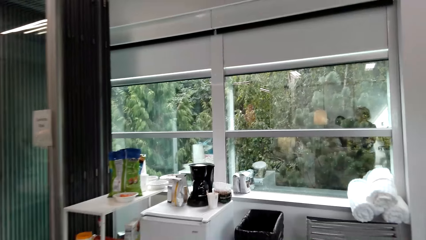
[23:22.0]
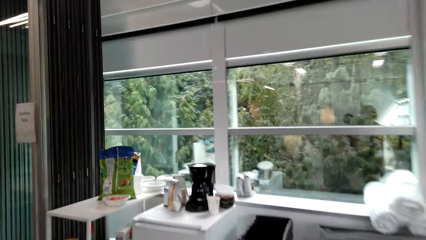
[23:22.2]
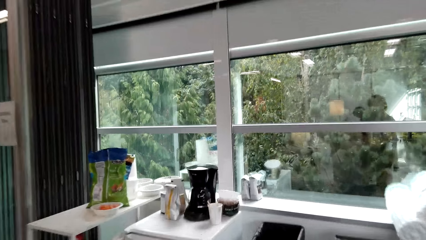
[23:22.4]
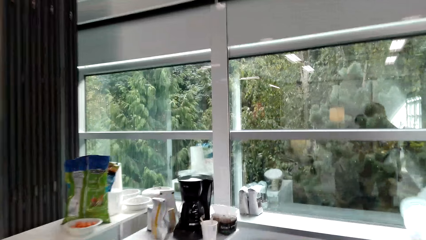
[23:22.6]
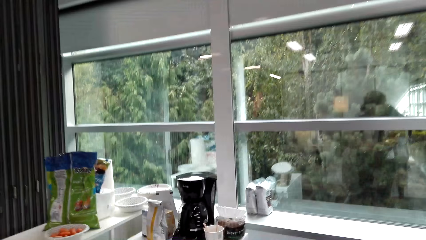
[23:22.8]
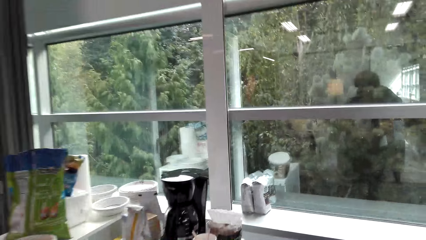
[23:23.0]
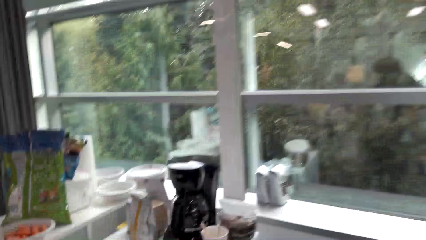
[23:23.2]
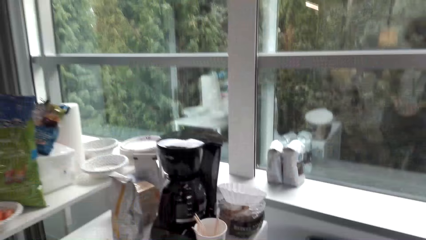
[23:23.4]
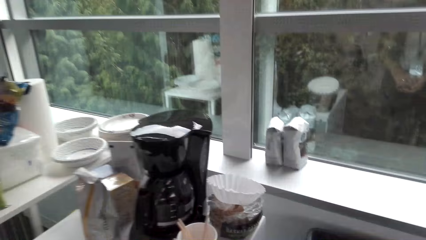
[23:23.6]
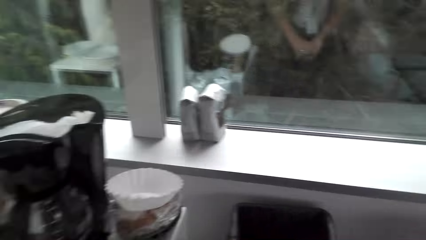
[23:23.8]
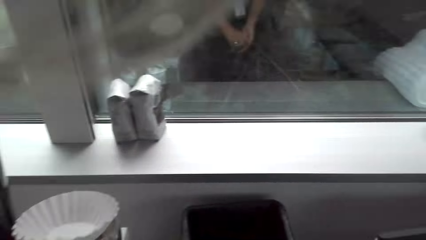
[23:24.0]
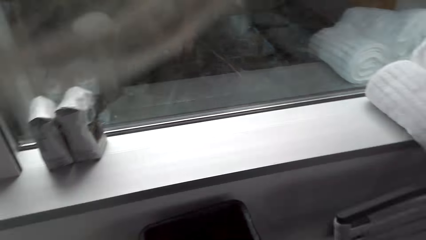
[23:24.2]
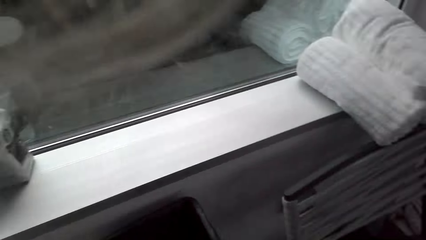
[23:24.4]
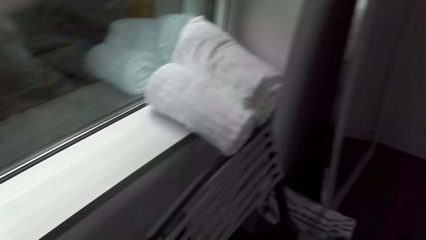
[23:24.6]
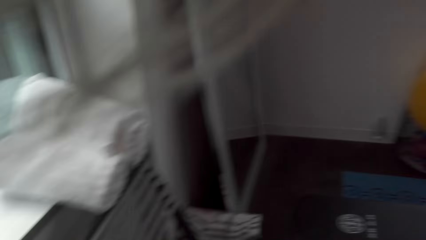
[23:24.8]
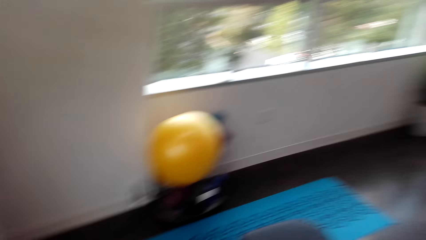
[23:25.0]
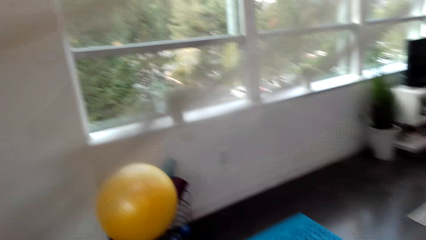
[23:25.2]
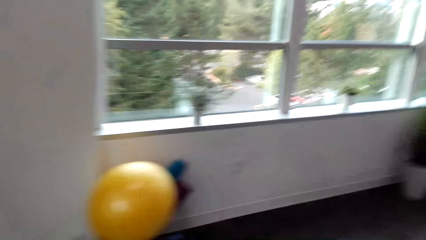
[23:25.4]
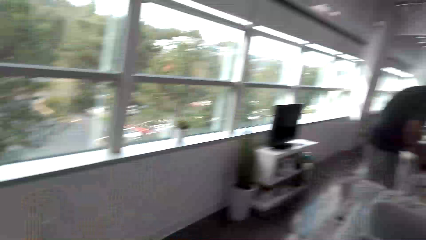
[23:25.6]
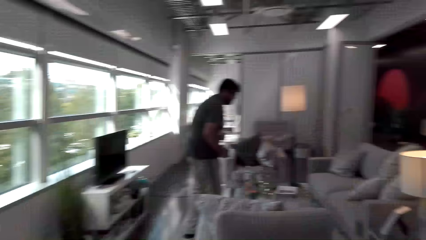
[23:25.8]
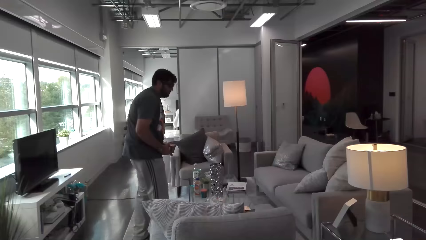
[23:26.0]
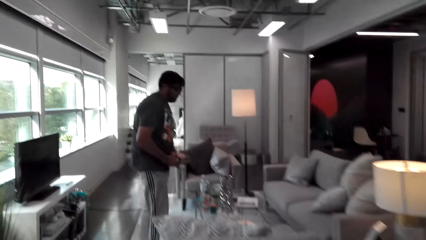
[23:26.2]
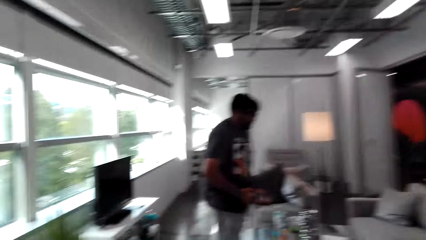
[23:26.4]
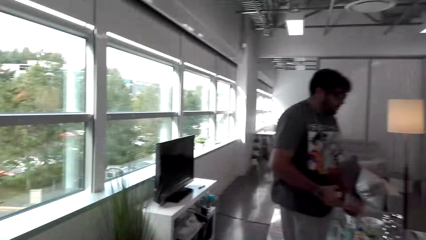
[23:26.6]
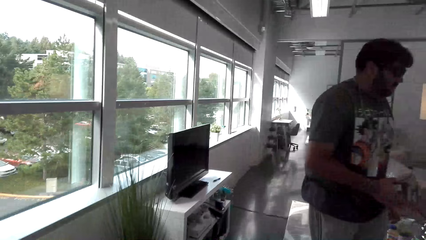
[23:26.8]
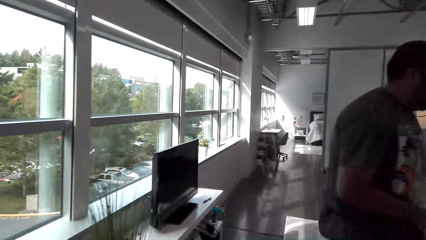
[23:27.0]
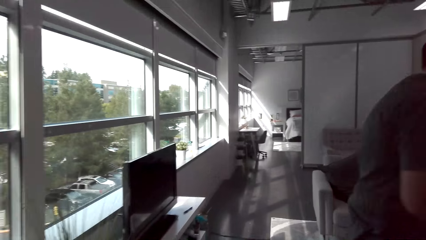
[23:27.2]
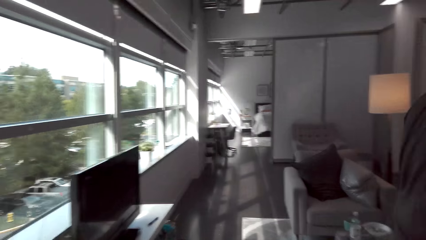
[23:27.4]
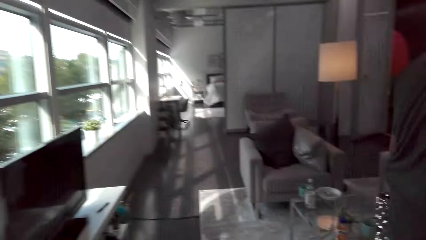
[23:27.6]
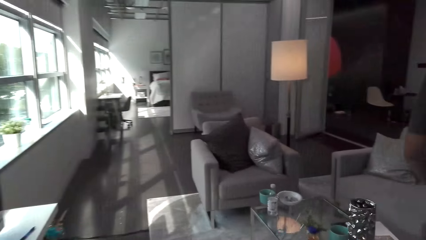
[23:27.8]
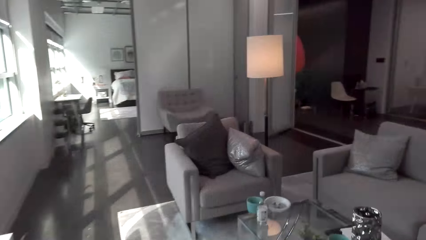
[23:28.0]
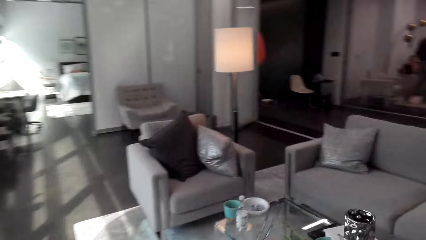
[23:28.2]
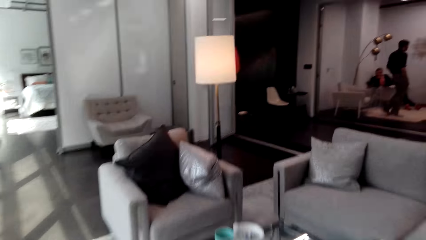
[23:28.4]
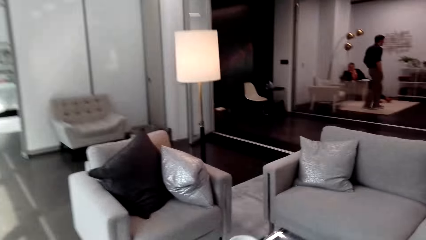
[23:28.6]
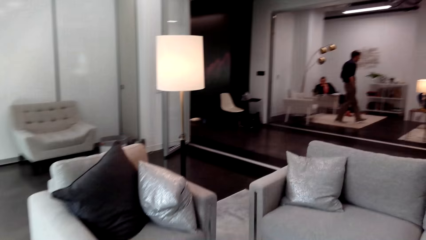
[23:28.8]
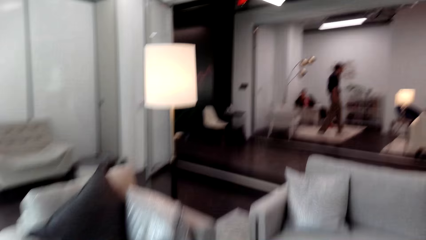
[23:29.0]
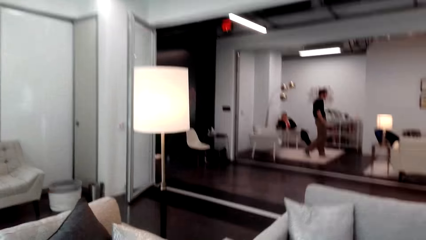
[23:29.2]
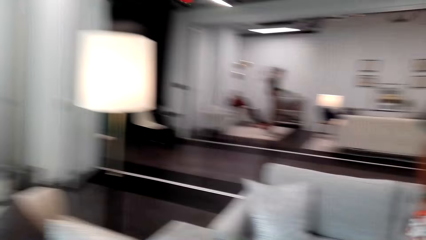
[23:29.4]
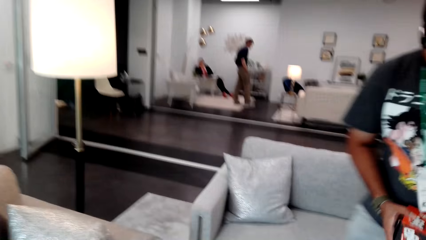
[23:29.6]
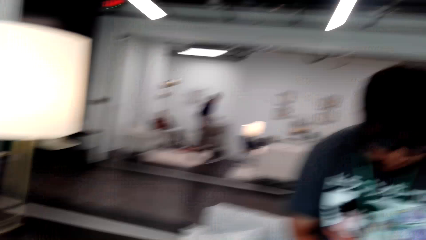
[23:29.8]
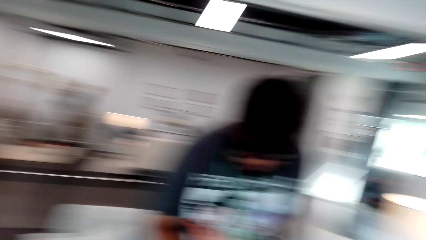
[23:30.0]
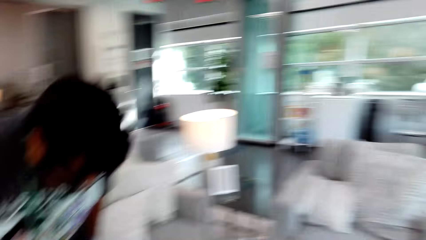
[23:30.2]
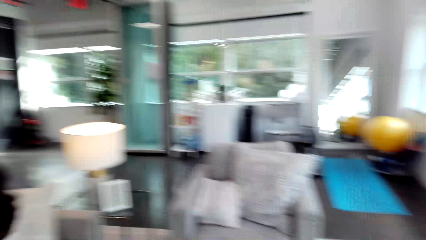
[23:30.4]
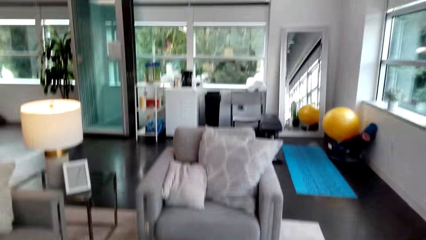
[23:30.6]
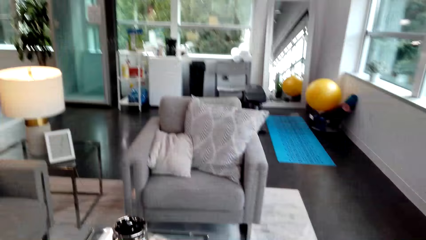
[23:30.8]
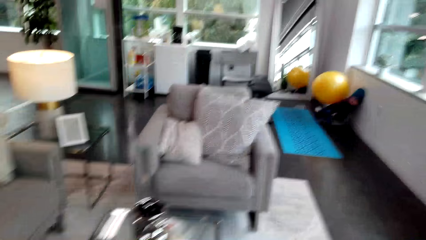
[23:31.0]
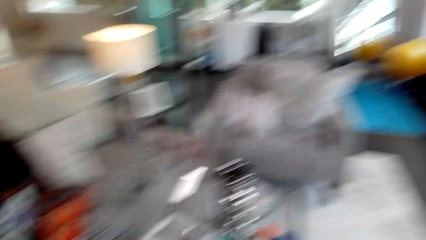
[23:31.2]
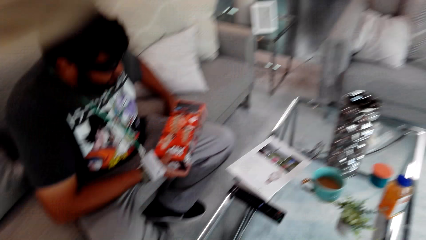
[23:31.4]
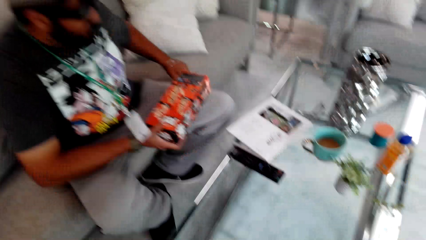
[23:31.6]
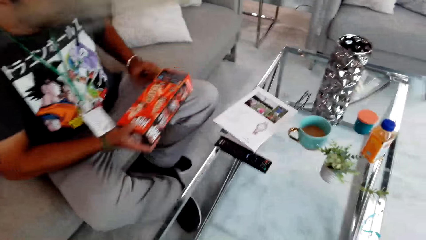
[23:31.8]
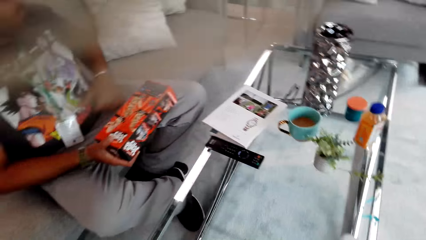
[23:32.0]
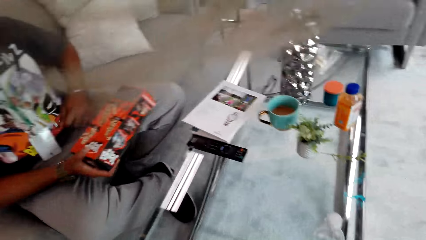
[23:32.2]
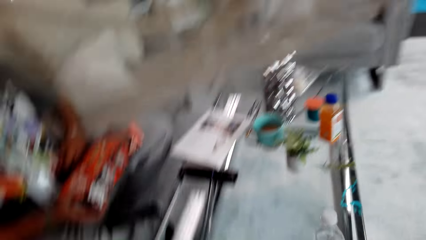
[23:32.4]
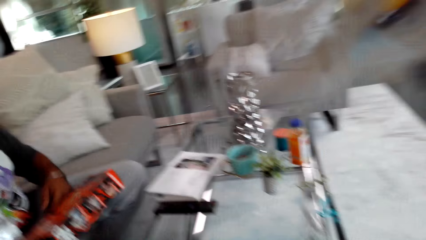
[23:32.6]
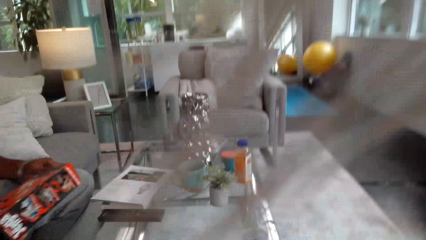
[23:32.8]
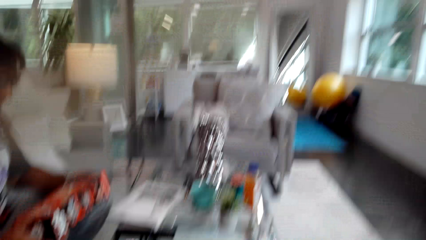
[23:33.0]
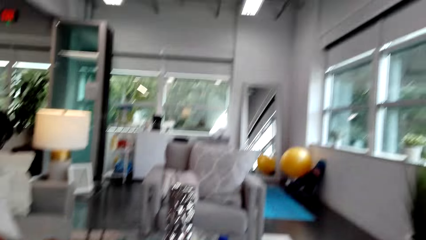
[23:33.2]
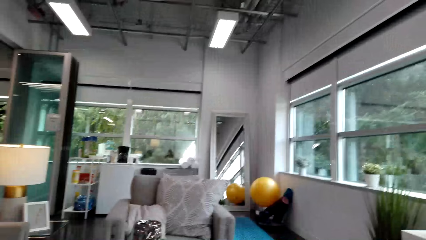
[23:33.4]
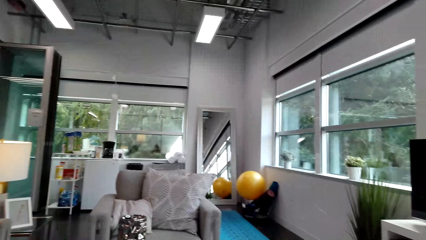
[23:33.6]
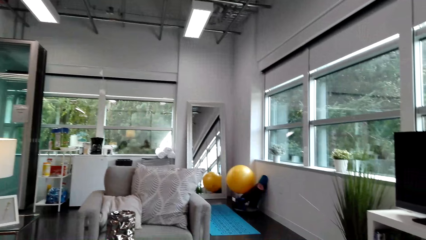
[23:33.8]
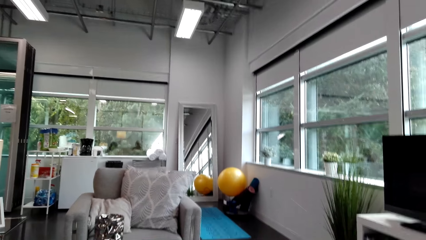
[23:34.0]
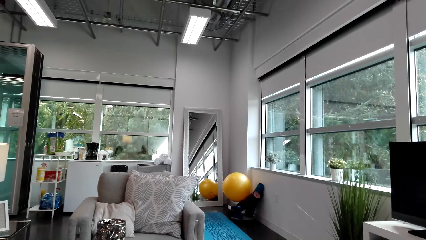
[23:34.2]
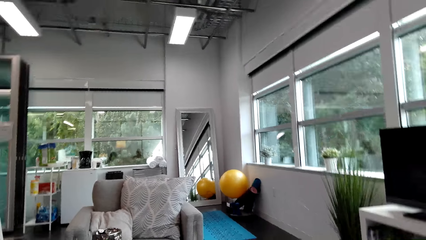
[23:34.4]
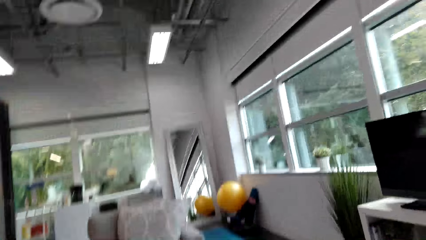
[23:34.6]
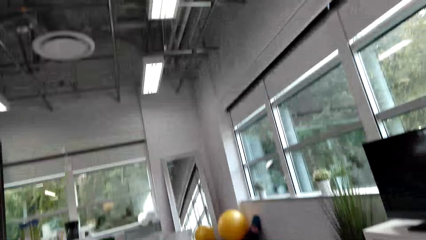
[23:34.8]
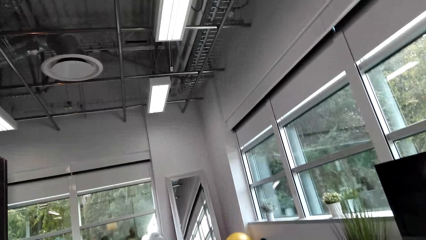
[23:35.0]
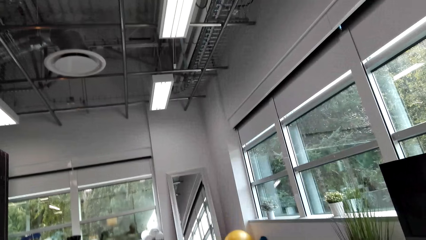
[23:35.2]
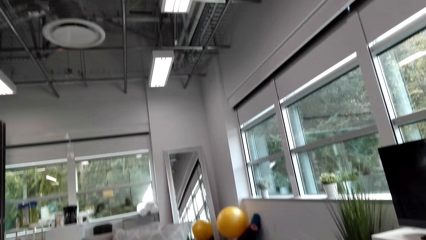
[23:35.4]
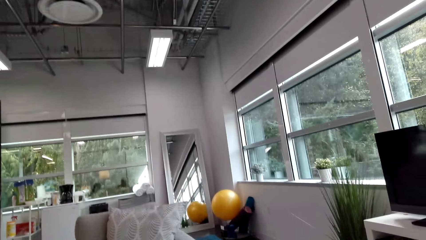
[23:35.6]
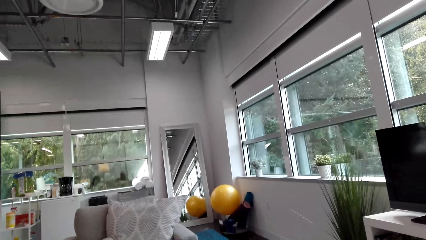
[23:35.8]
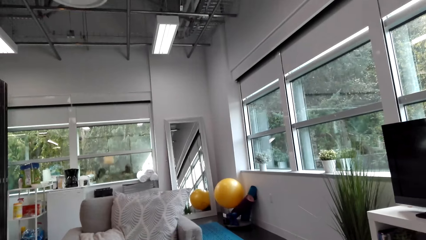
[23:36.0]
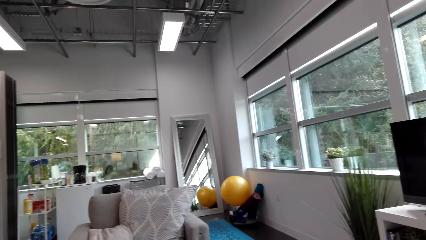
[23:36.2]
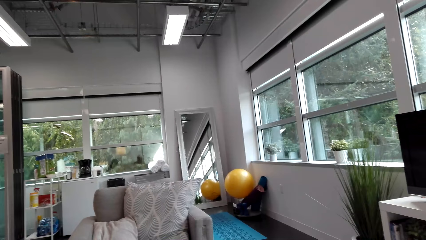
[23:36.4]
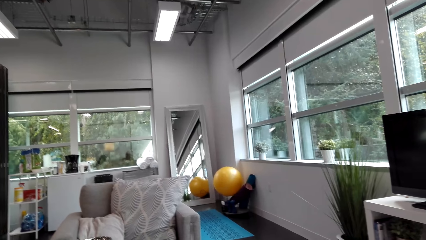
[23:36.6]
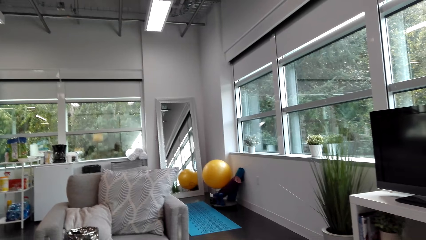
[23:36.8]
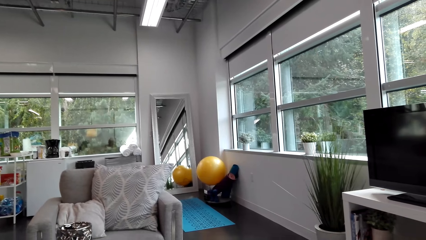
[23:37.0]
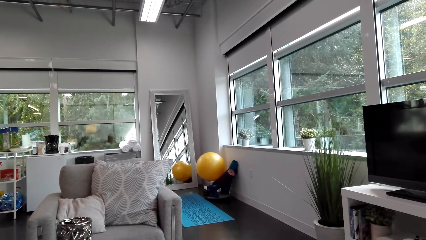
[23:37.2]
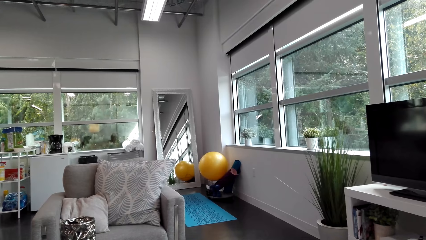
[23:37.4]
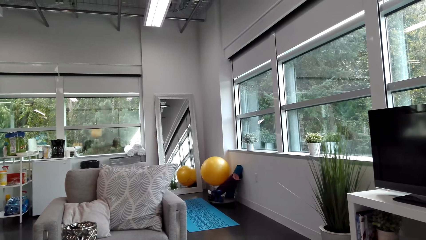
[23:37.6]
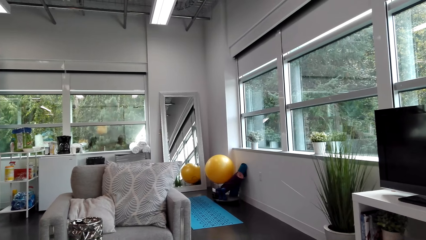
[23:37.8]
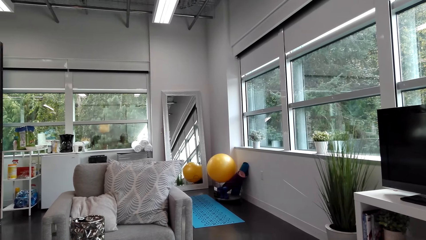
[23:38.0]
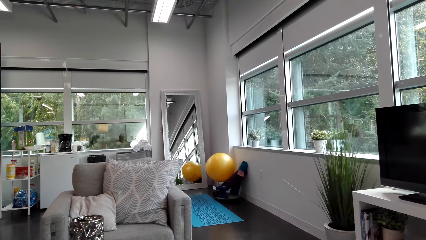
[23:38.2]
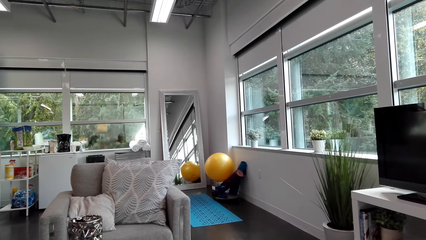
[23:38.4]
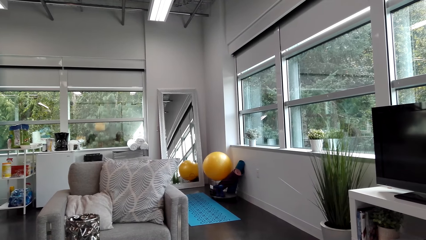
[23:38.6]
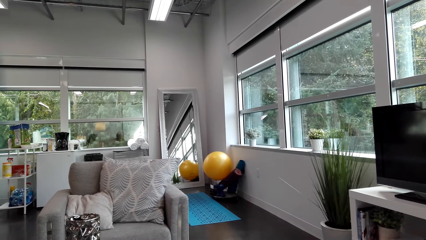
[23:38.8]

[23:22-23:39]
The camera wearer looks around and walks. A man walks around. A lady sits on the other side. Another man walks around. The camera wearer talks to the first man. The first man talks to the camera wearer. The first man sits on the couch. He holds a box of jenga game. He talks to the camera wearer. The camera wearer looks around.
